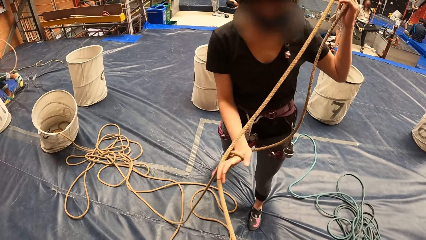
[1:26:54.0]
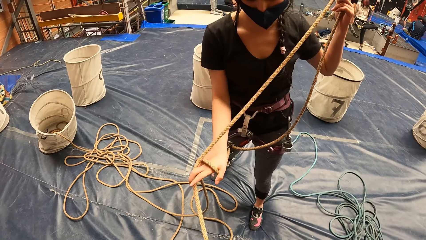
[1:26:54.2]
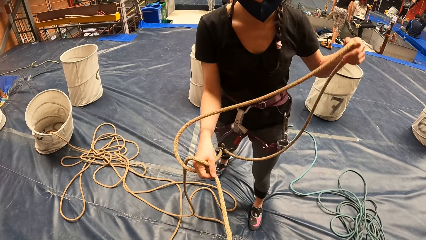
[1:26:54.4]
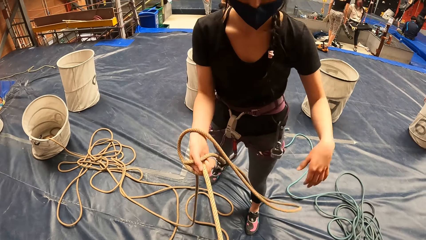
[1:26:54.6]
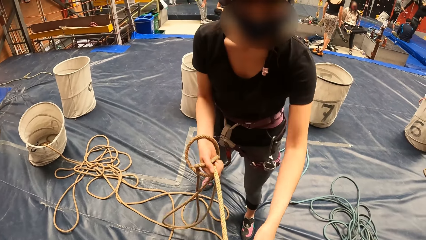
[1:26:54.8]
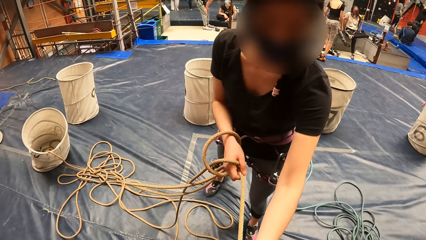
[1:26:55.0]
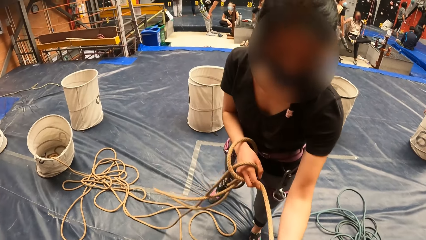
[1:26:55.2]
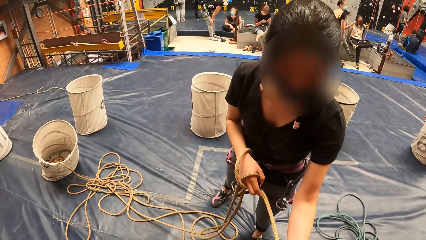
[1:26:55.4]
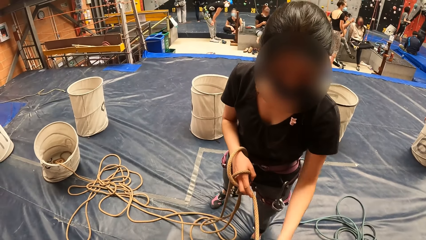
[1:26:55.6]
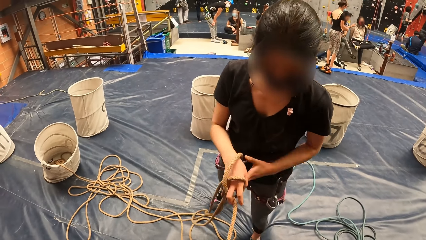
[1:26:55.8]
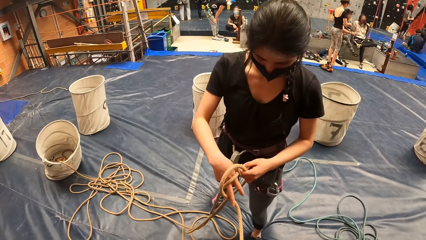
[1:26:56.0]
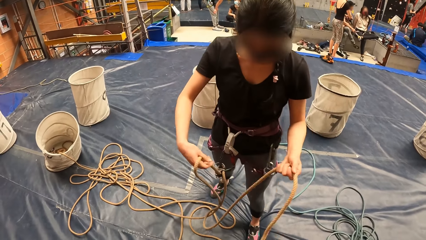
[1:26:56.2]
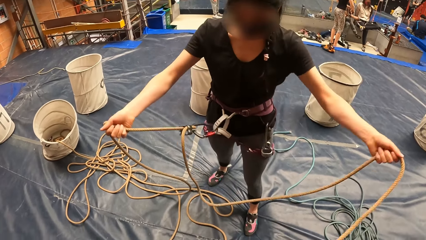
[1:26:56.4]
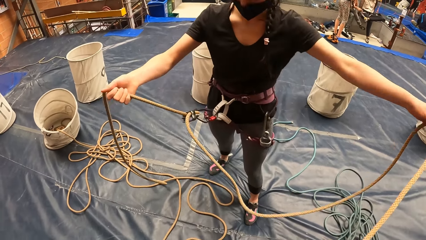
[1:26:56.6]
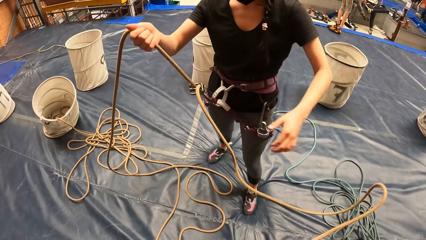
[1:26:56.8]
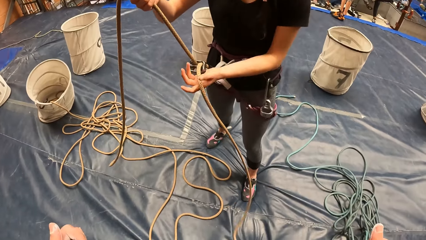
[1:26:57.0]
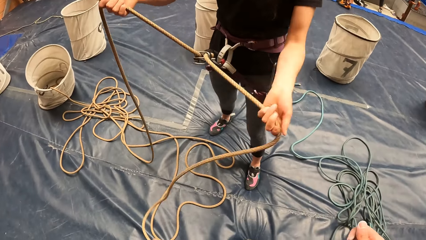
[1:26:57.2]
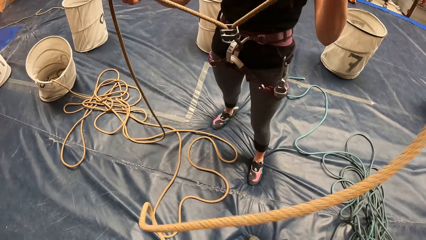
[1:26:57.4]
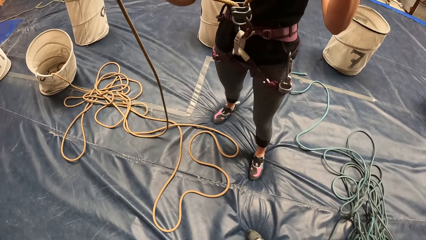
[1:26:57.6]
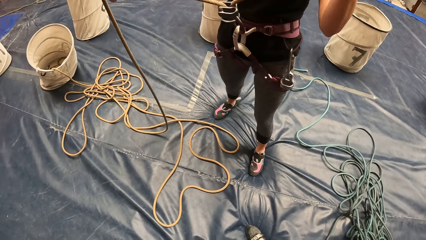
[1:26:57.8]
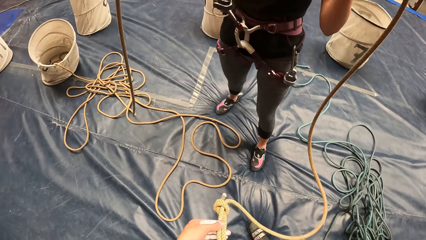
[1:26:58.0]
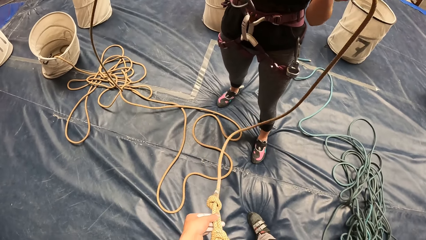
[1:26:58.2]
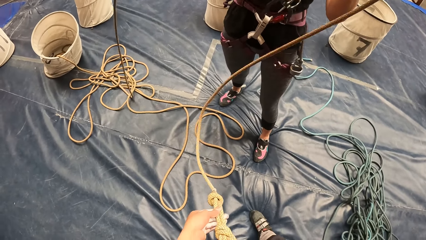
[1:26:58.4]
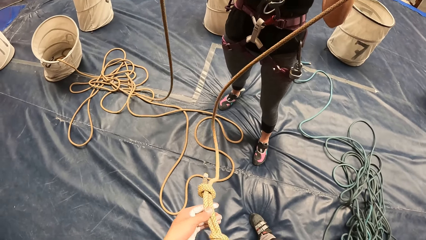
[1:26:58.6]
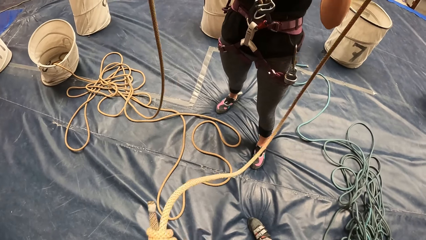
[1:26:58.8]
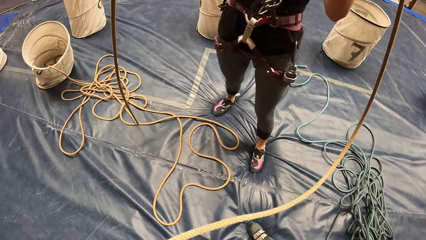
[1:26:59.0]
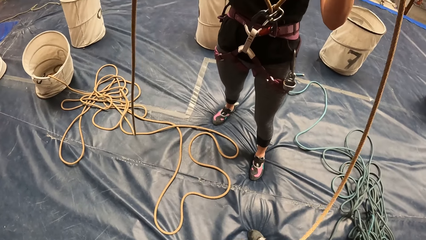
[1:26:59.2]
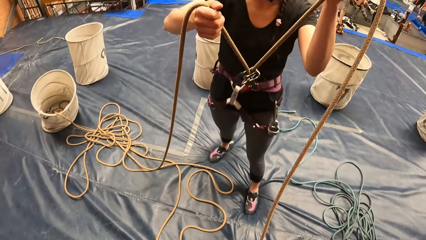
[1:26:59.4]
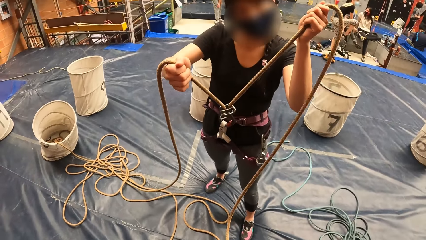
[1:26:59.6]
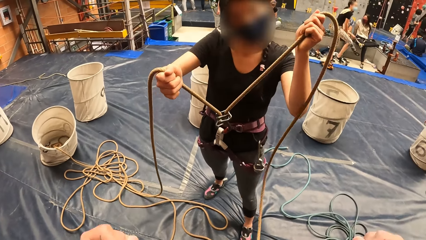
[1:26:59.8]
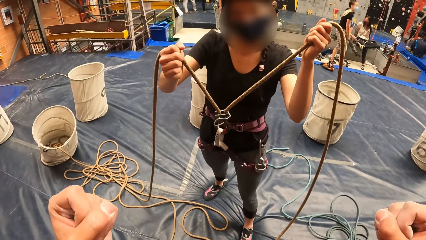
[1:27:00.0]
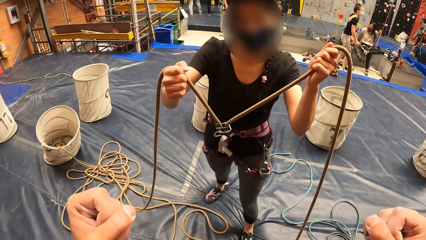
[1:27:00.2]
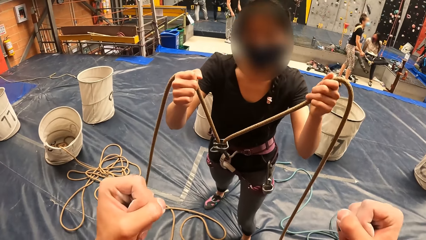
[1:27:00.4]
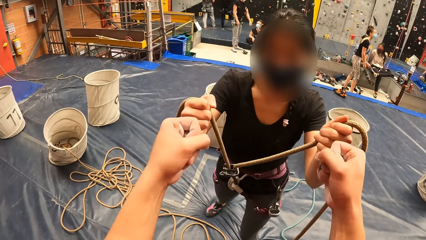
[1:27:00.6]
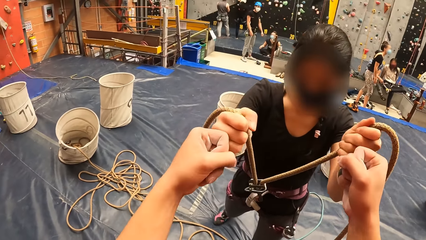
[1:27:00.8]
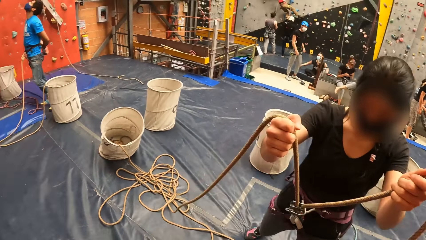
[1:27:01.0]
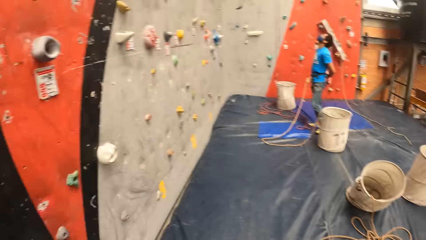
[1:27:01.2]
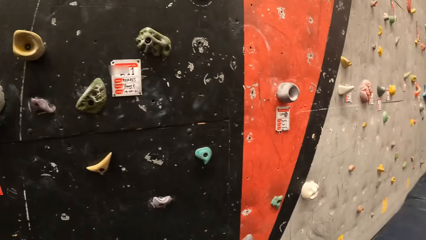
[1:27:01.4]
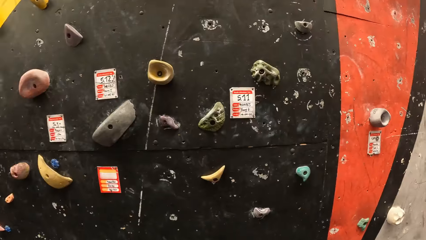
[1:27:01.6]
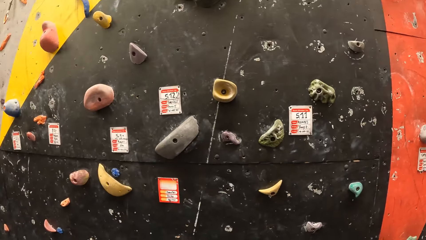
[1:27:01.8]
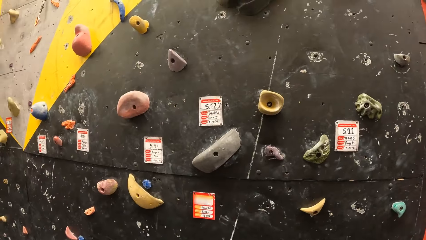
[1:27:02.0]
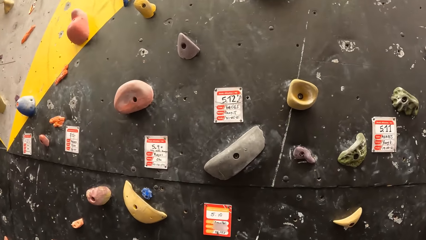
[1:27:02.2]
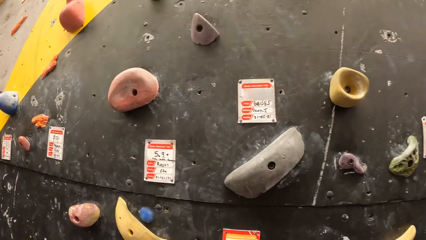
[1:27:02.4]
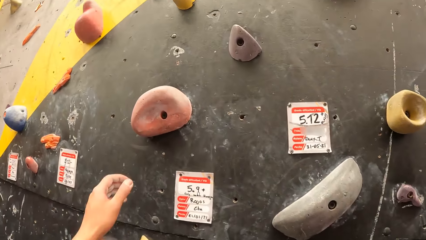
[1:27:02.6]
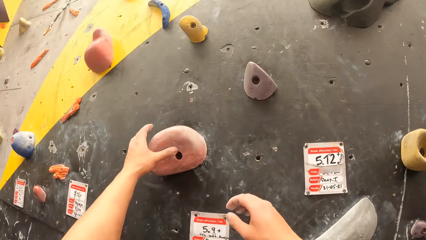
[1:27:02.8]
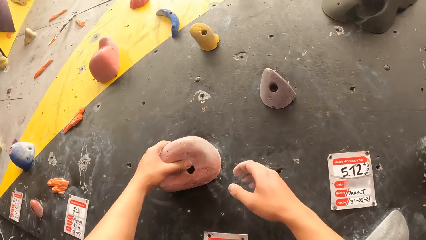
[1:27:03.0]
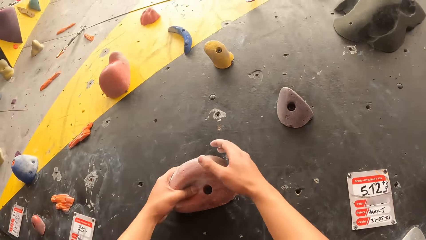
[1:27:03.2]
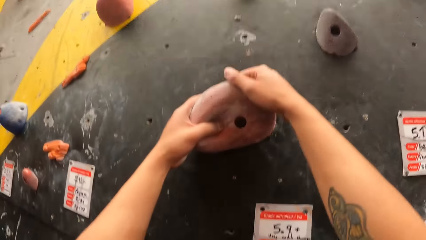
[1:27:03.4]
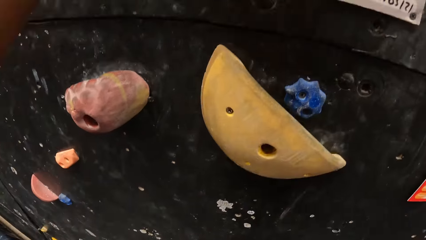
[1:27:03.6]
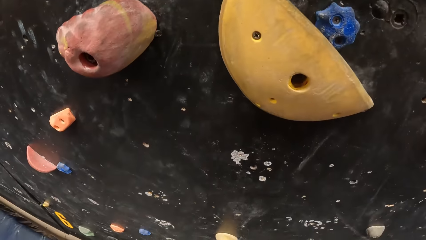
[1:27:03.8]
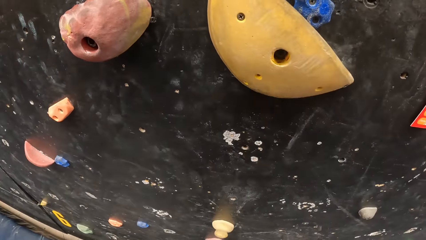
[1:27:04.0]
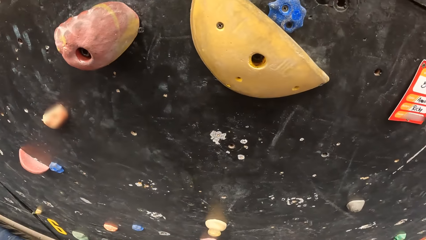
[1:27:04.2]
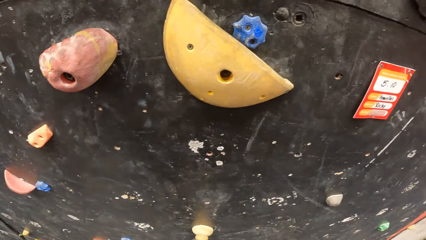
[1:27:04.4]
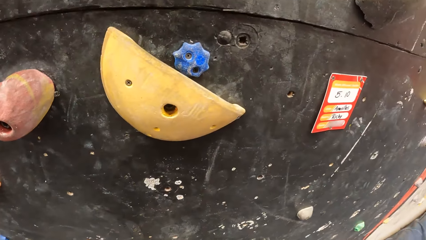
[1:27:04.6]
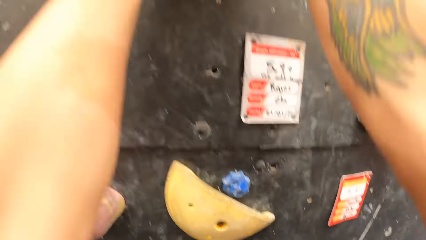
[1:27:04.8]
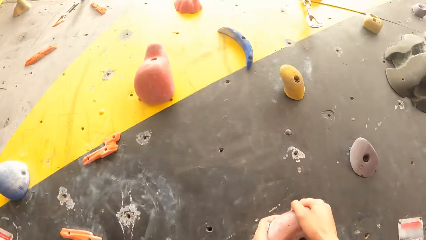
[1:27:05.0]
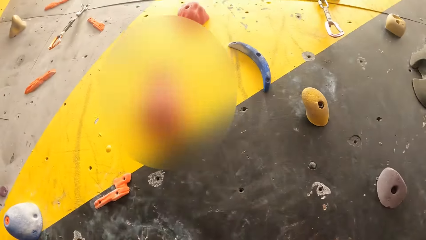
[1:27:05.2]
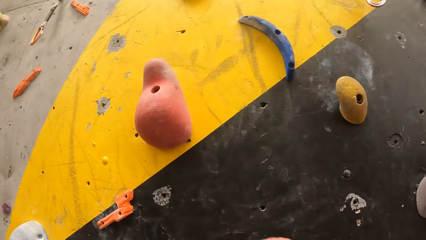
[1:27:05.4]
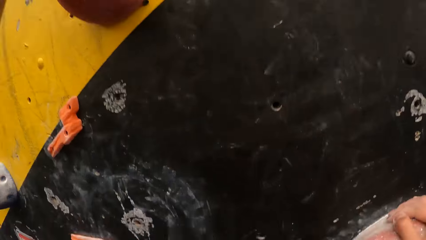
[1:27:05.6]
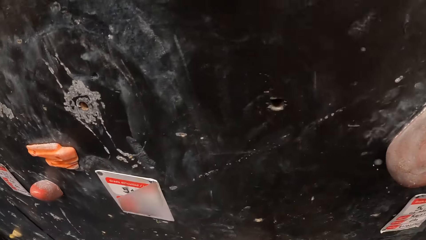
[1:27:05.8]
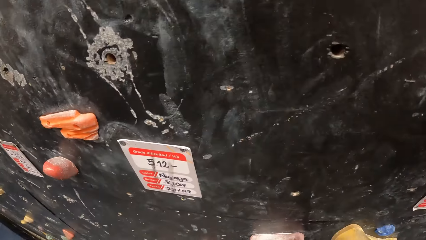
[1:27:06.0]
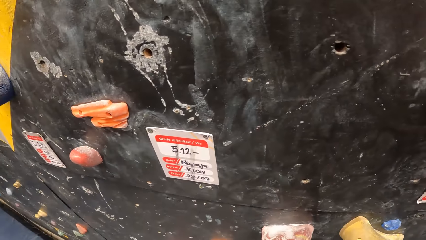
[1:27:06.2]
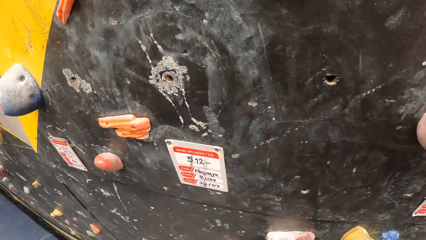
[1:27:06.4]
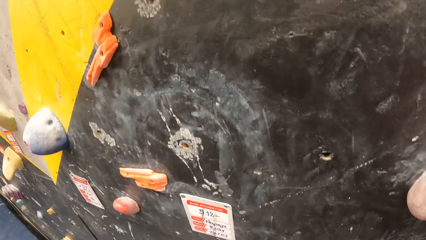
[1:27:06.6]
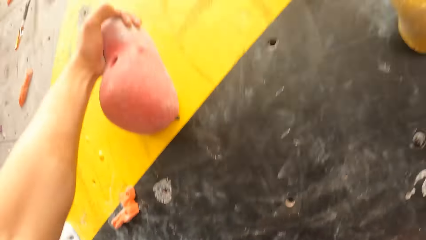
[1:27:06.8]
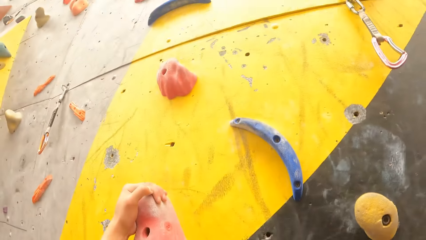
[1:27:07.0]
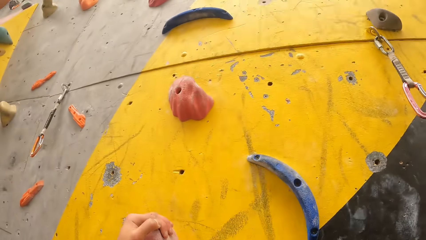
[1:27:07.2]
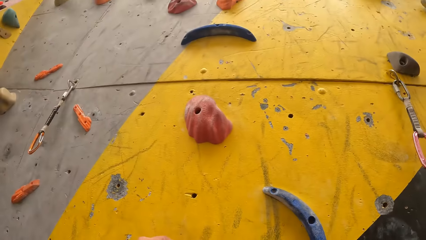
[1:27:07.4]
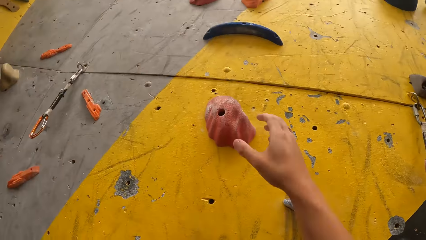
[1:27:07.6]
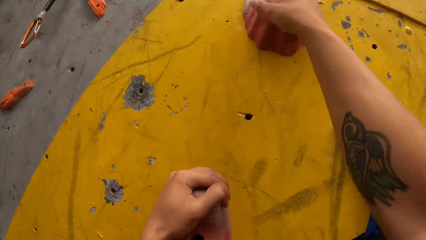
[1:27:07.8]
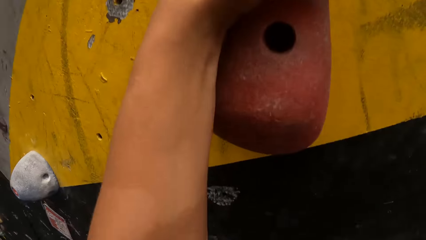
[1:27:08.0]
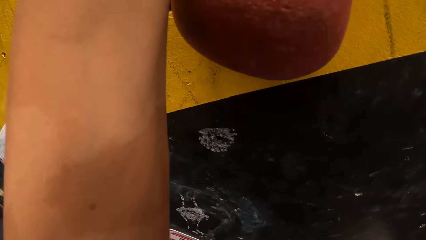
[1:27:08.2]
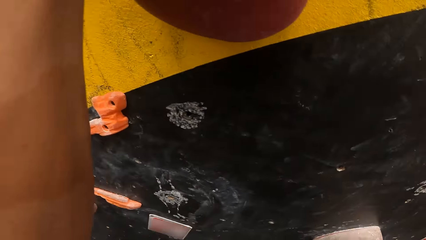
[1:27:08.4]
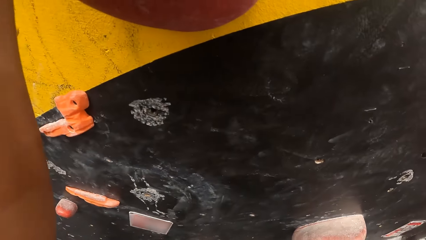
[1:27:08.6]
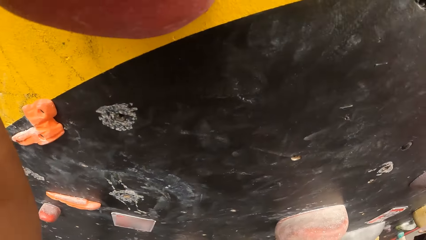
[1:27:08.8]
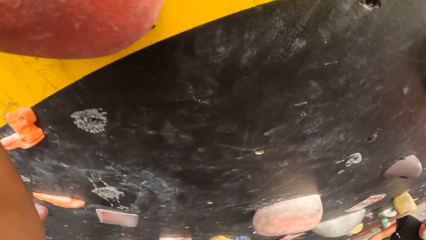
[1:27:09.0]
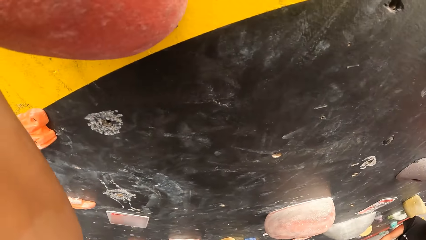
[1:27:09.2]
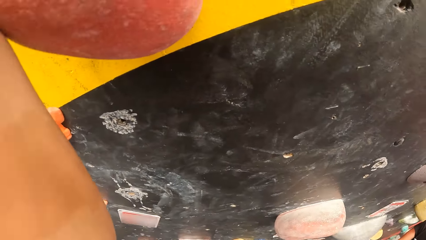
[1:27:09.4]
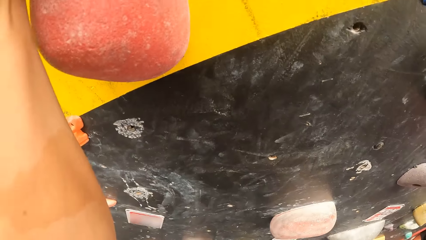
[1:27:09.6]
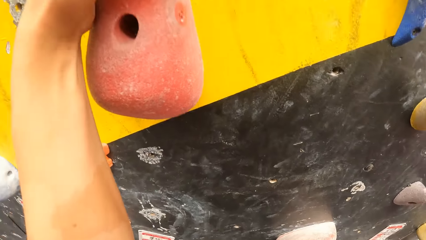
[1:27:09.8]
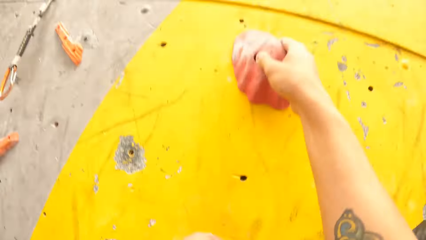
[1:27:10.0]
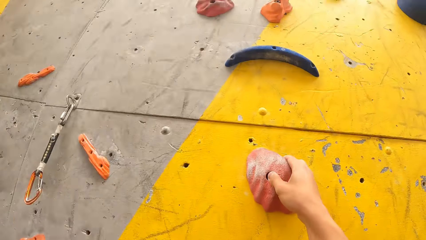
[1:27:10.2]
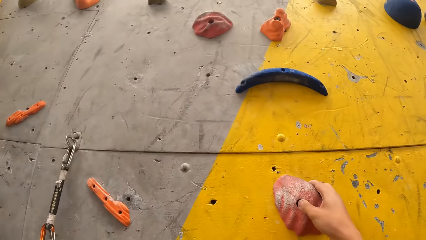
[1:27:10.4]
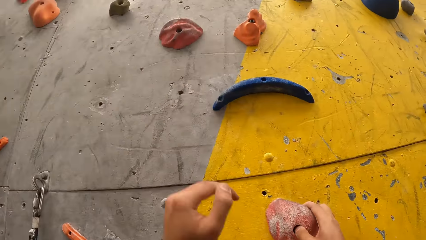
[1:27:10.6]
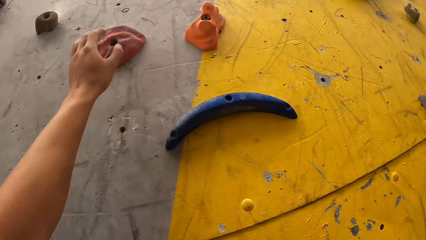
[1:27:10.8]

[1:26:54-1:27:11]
The woman pulls a rope. She pulls the rope again. The camera wearer adjusts the rope. He holds the rope. The woman holds the rope onto his fists. The camera wearer lifts his fists up and fist bumps with the woman. He turns around, looks around, and walks forward. He holds a climbing hold, looks down, climbs a wall, and holds the climbing hold. He looks up, holds the climbing hold, and climbs the wall.
